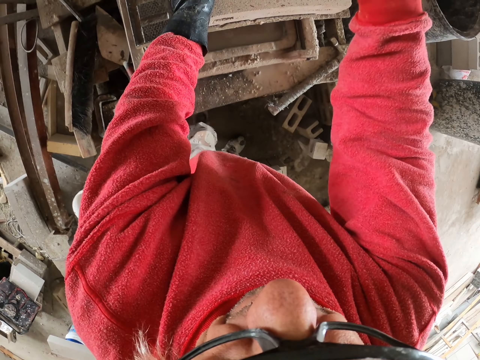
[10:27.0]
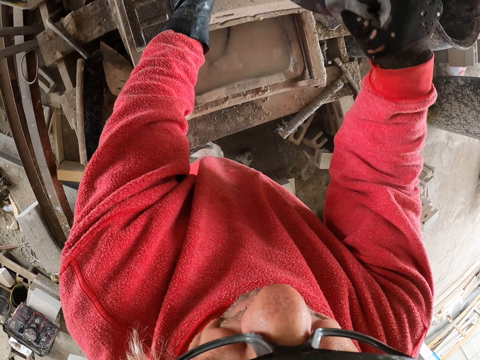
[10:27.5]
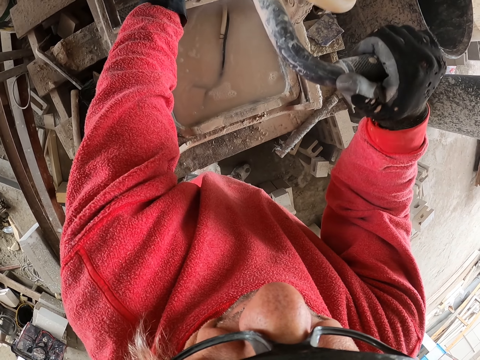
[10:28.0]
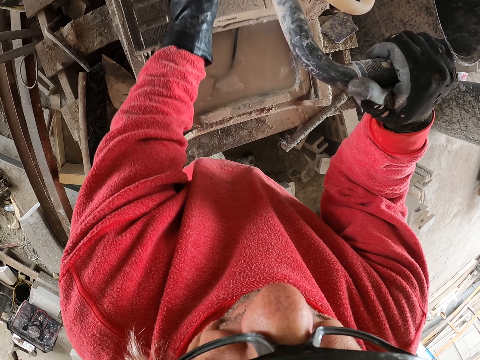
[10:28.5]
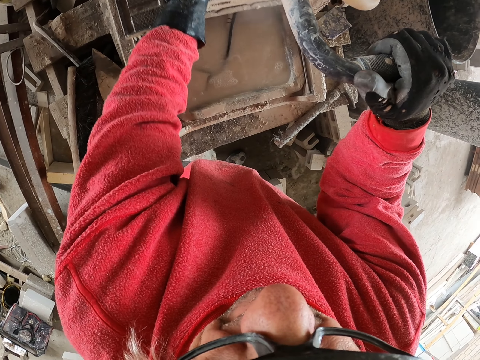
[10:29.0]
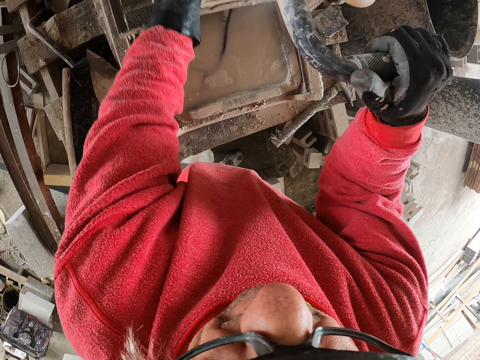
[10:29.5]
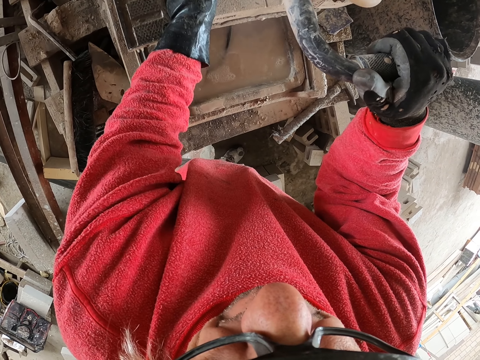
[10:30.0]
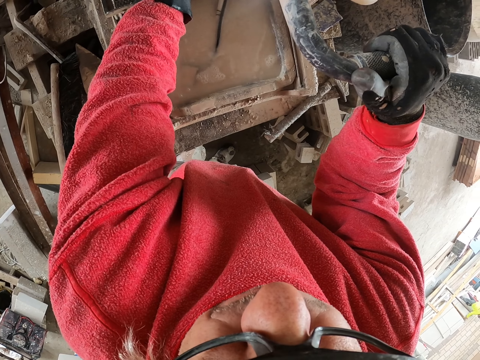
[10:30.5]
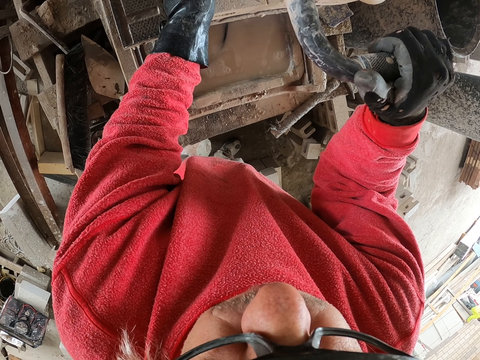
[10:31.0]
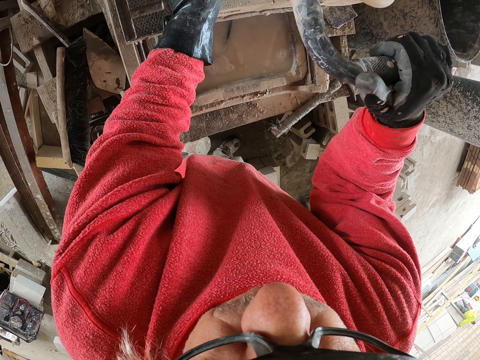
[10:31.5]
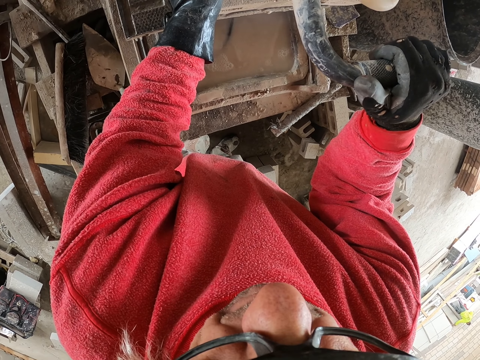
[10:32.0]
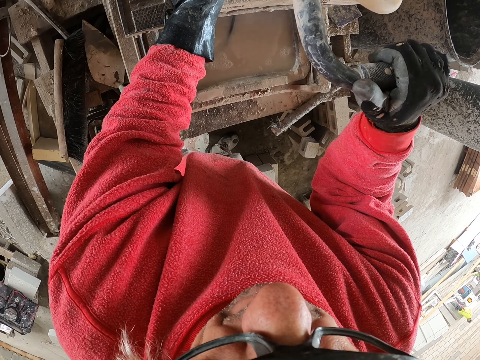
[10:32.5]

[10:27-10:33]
The camera wearer cuts the concrete brick.

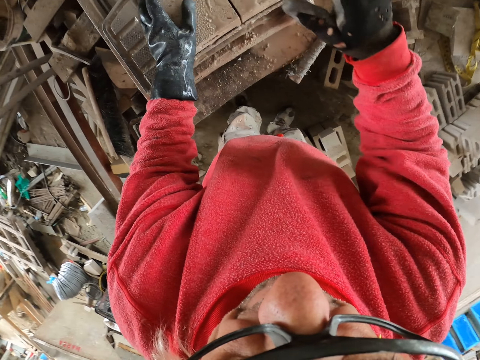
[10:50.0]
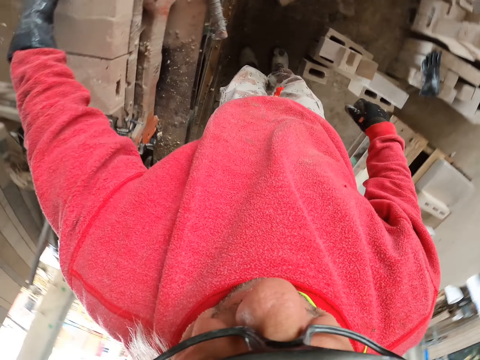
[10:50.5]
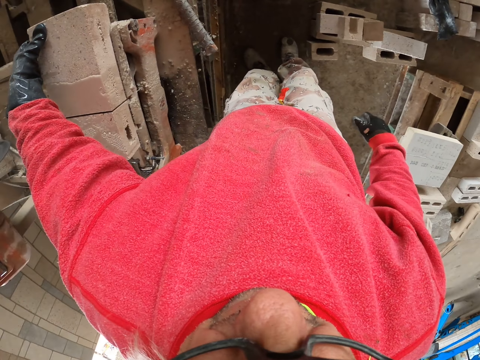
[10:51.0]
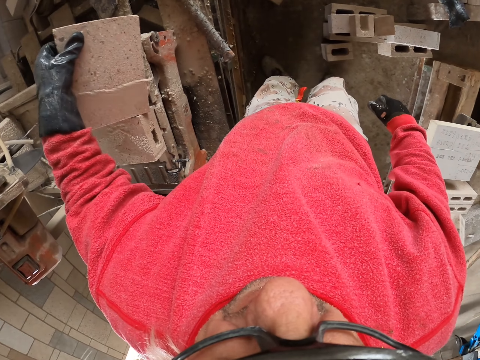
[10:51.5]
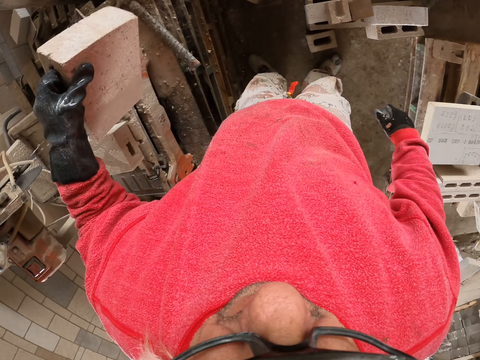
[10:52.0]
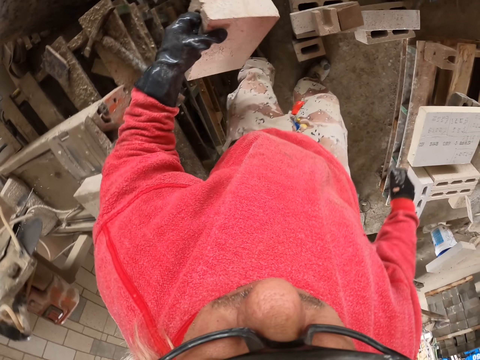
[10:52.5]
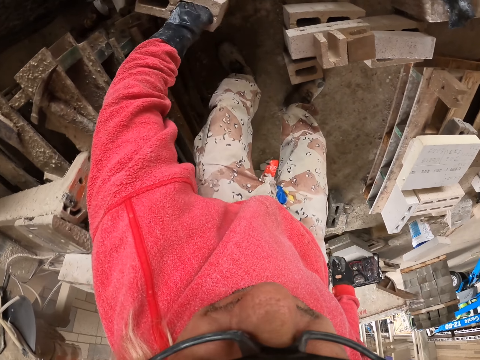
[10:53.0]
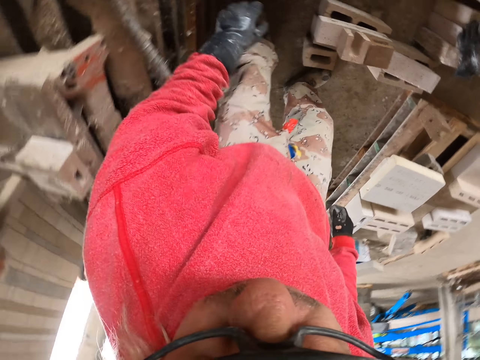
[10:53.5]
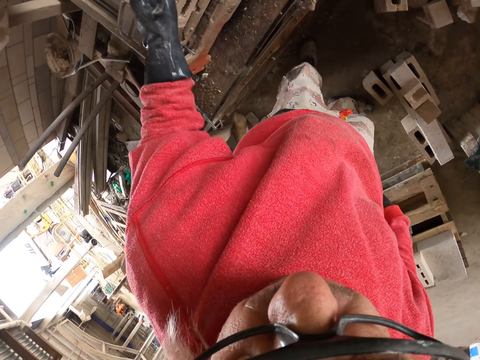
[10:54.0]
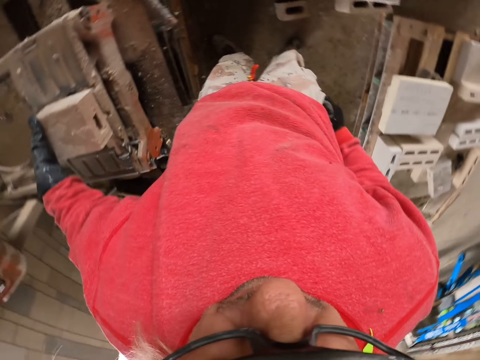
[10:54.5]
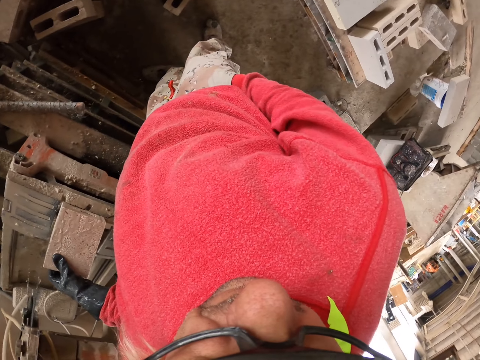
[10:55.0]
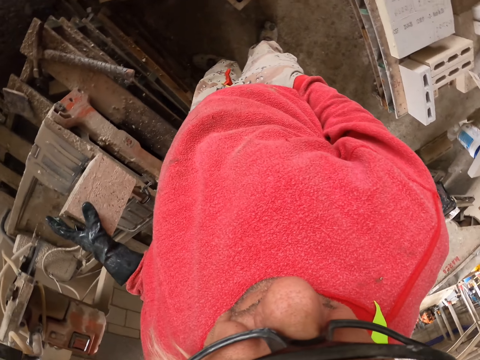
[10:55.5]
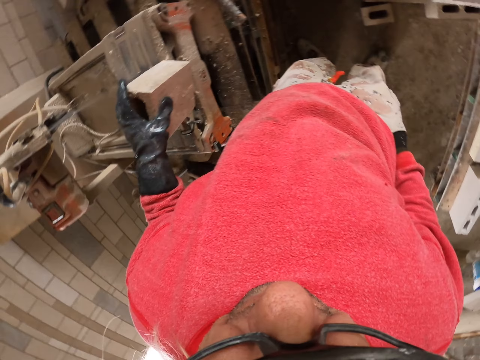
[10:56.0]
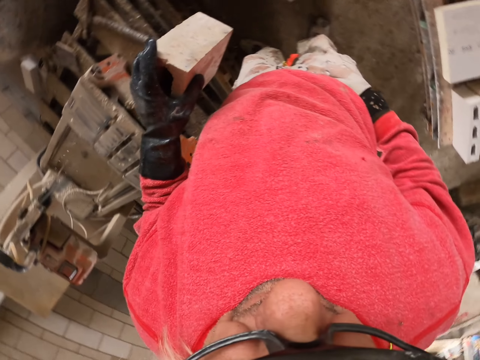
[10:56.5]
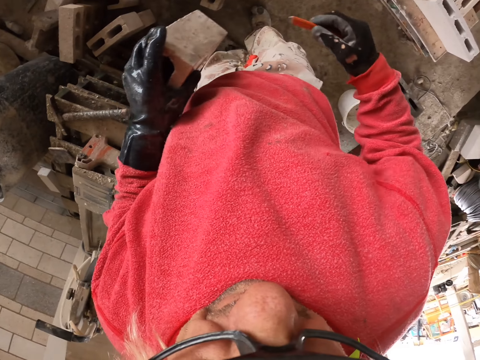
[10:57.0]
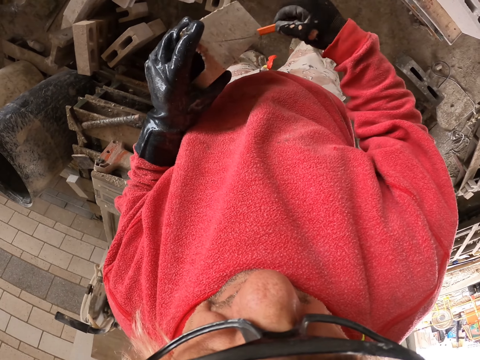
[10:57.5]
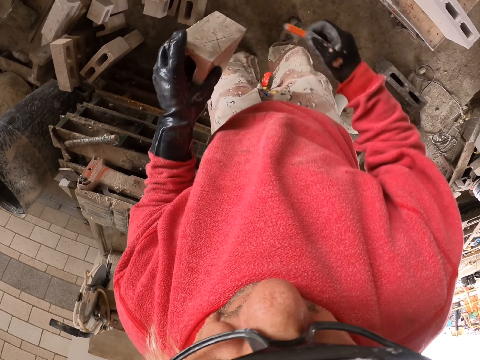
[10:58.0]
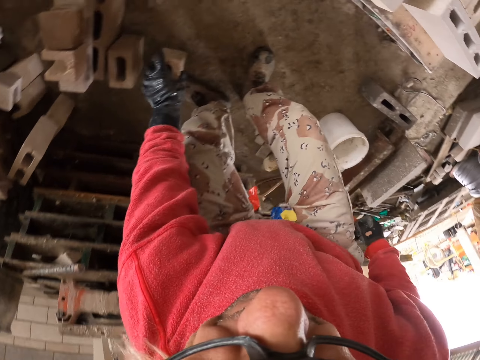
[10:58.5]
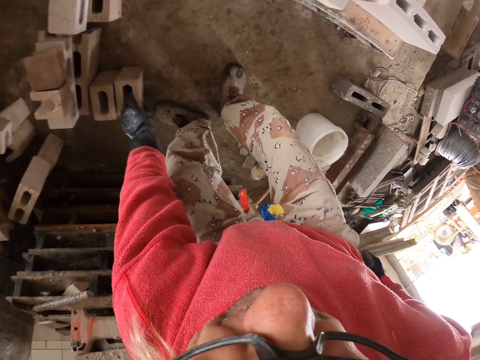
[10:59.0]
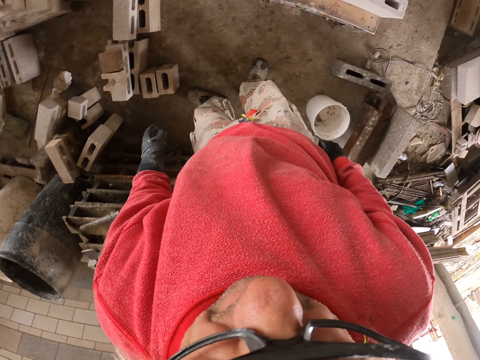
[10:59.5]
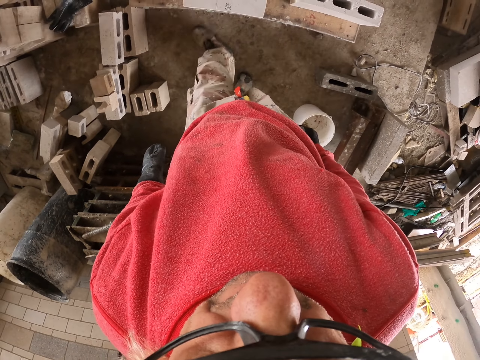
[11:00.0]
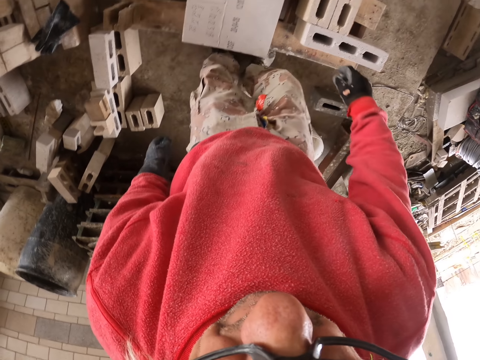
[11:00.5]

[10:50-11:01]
The camera wearer picks up a piece of concrete brick from the table. They put the concrete brick down on the floor. They pick up the concrete brick. They mark on the concrete brick with a pencil. They put the concrete brick down on the floor.

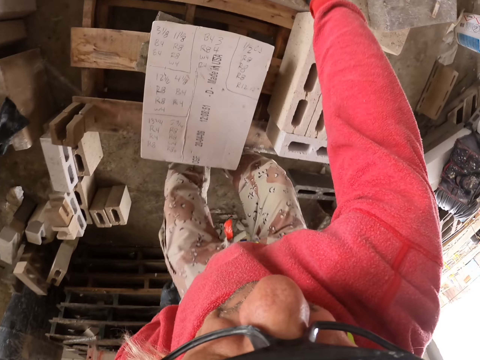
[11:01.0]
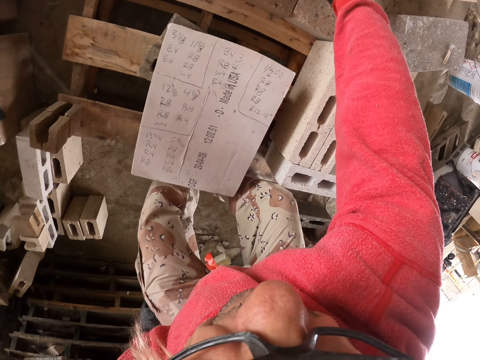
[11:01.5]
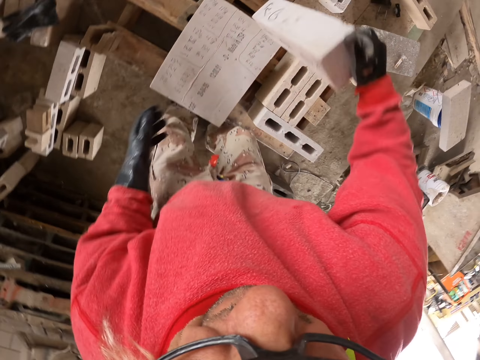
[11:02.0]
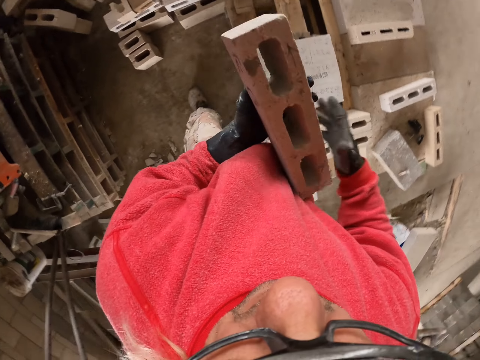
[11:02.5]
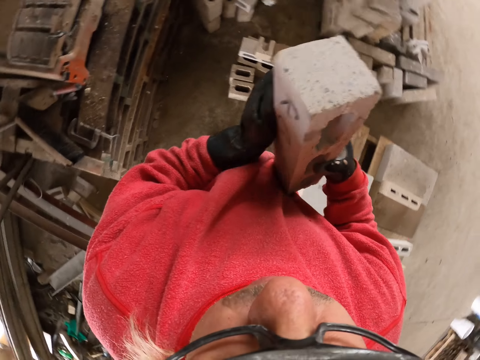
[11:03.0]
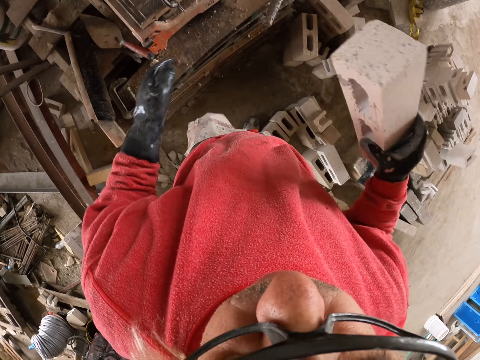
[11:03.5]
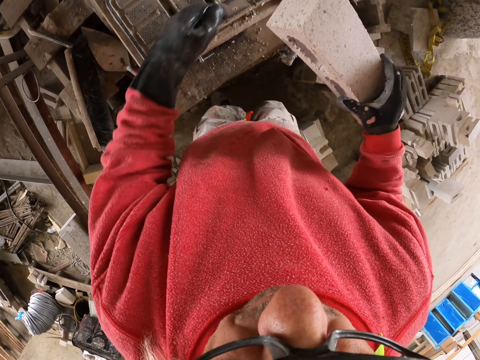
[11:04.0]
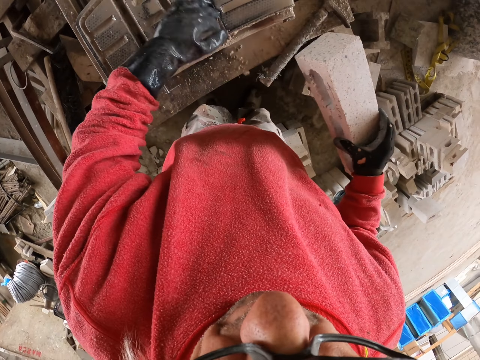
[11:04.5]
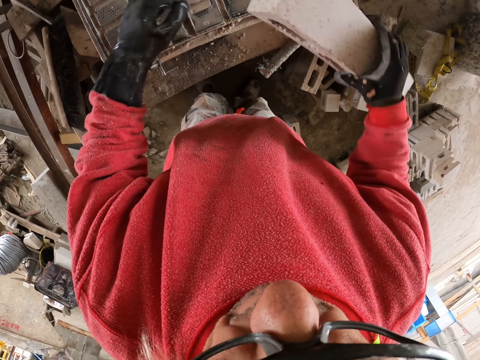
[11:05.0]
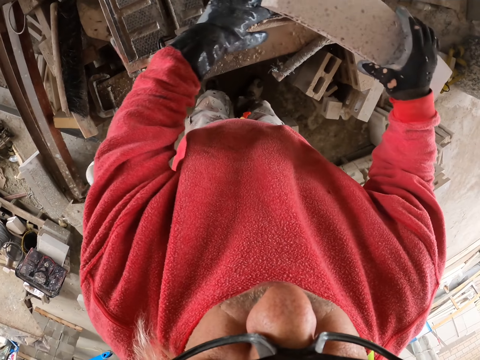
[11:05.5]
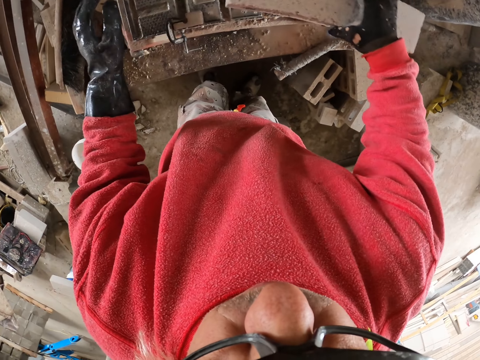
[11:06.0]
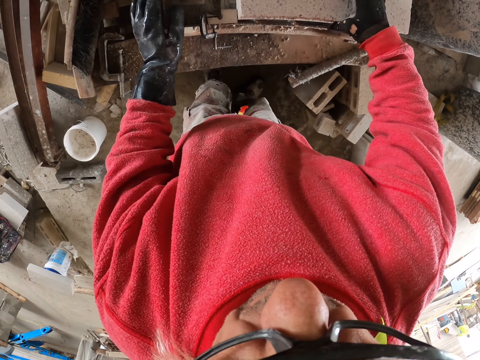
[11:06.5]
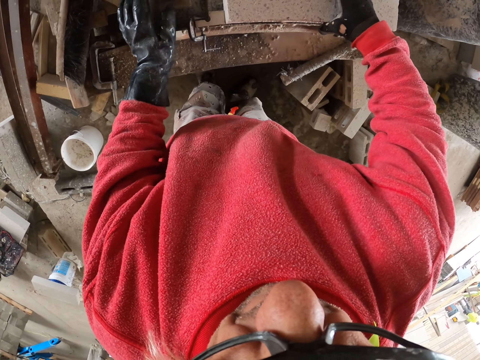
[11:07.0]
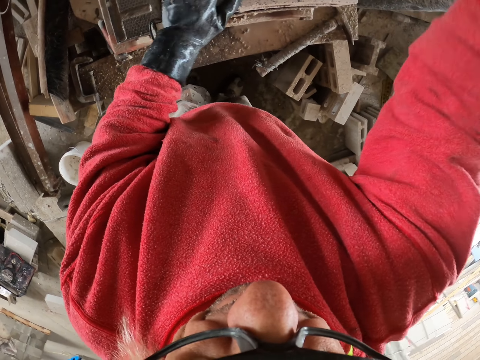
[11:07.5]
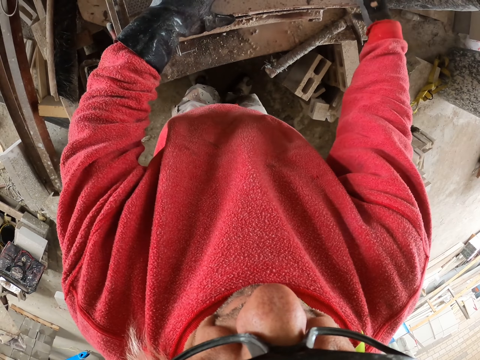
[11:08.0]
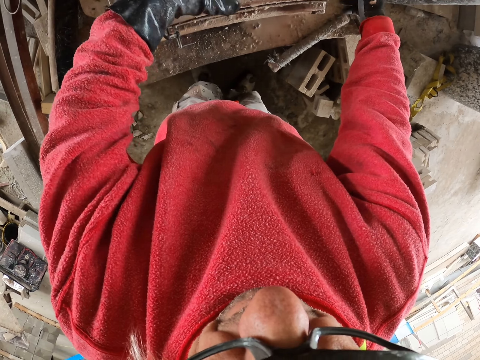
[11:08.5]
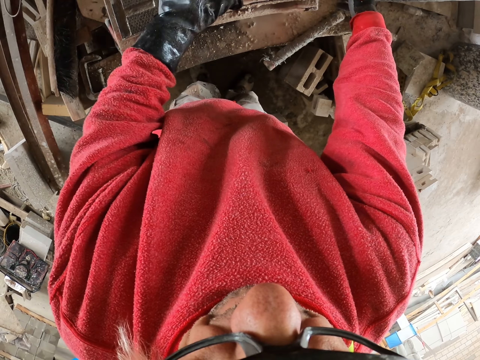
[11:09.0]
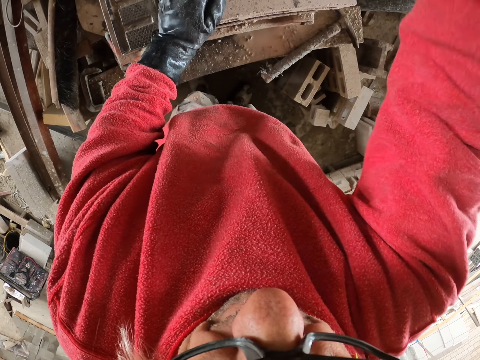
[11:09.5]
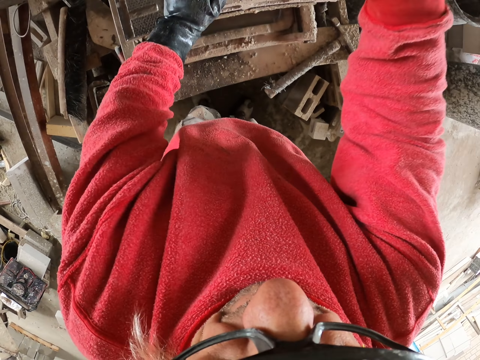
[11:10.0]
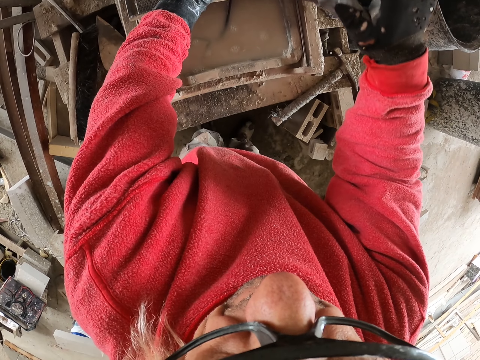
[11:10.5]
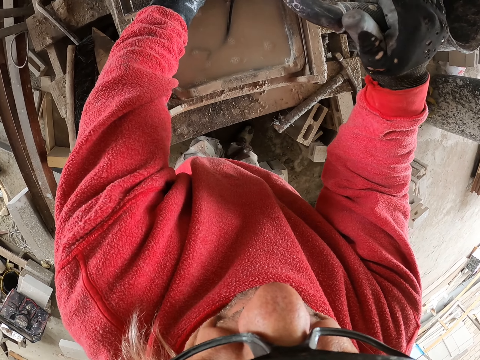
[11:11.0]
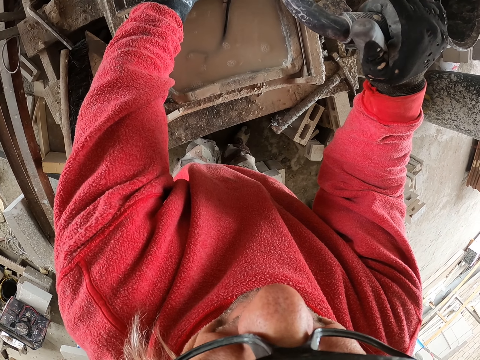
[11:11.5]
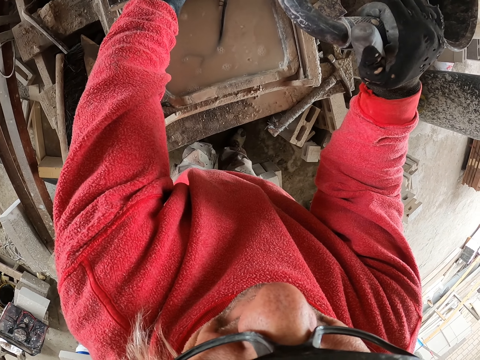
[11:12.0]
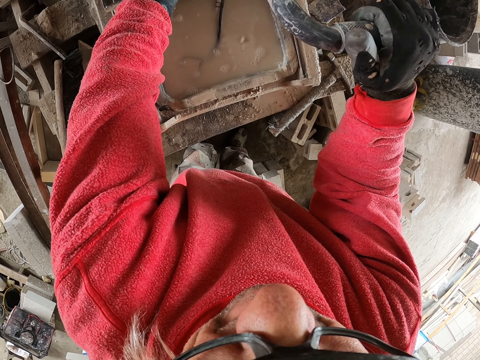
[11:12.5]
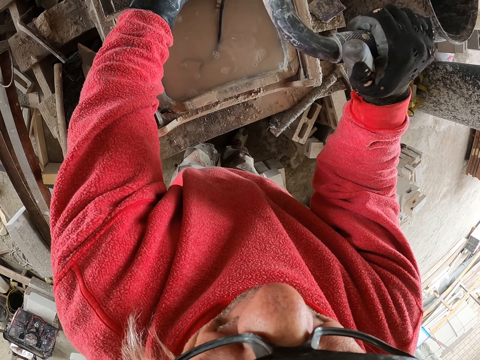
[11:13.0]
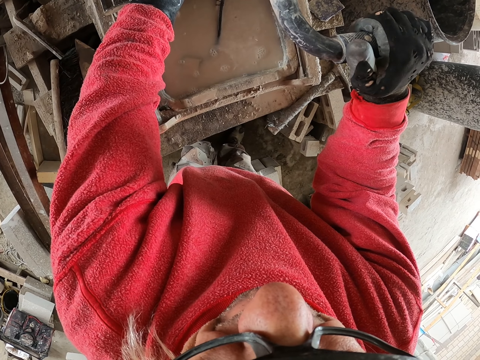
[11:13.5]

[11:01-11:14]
The camera wearer picks up the concrete brick from the floor. They hold the concrete brick in the hands. They walk in the workshop. They wipe the table with the left hand. They place the concrete brick on the brick cutter on the table. They cut something.
